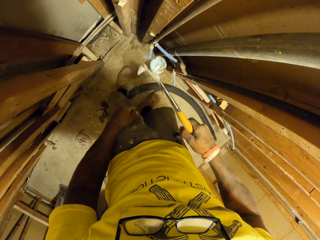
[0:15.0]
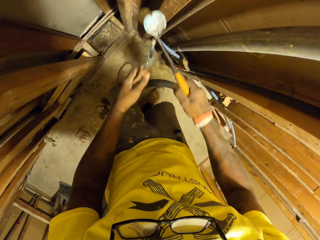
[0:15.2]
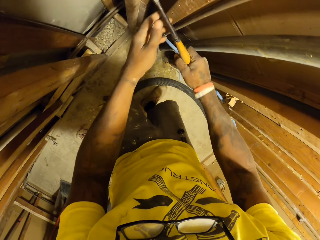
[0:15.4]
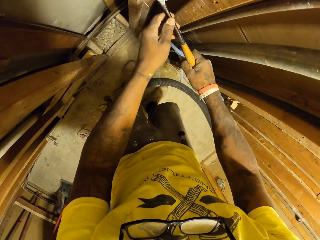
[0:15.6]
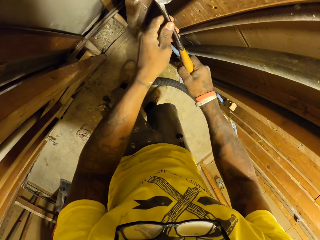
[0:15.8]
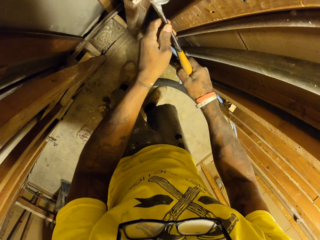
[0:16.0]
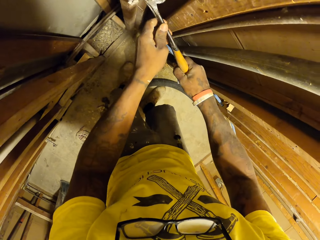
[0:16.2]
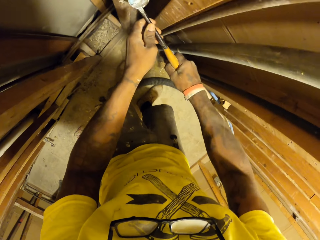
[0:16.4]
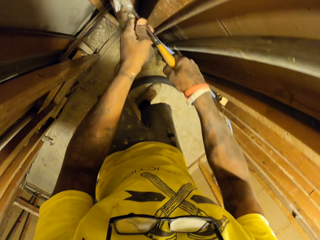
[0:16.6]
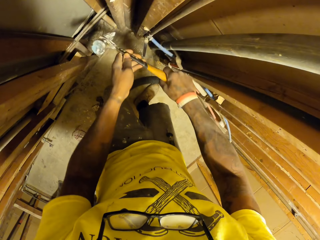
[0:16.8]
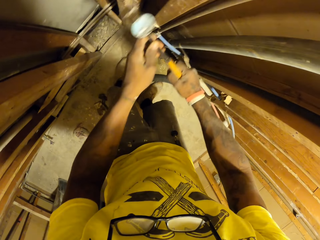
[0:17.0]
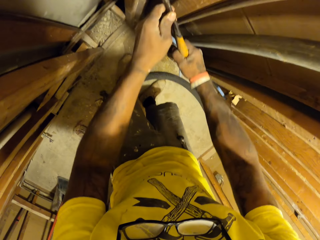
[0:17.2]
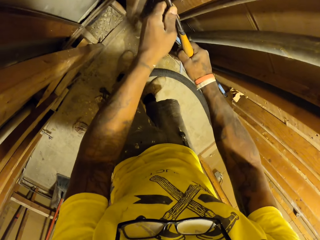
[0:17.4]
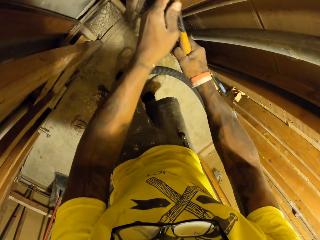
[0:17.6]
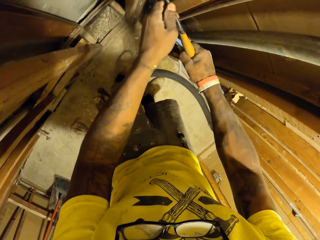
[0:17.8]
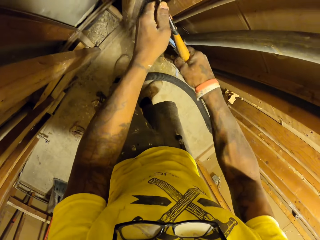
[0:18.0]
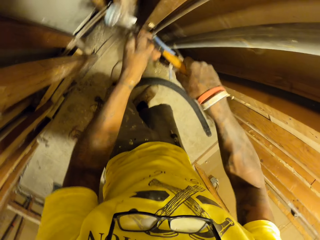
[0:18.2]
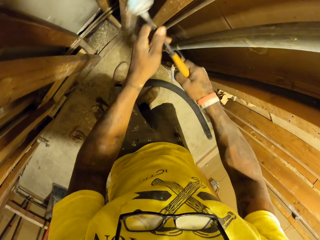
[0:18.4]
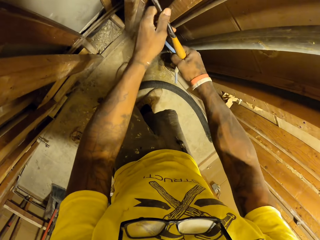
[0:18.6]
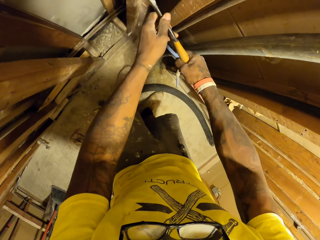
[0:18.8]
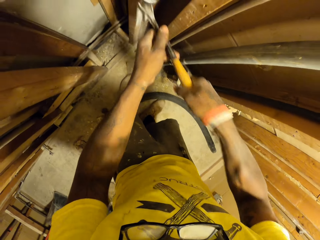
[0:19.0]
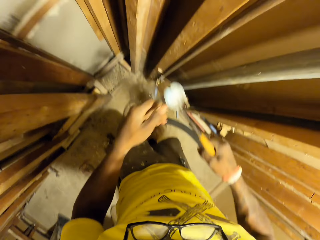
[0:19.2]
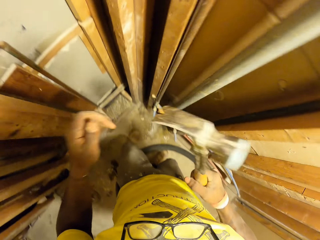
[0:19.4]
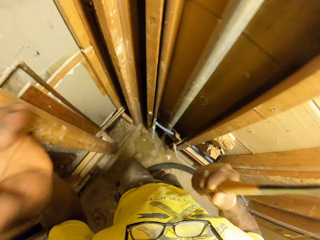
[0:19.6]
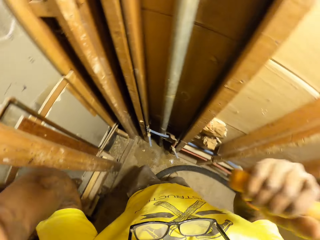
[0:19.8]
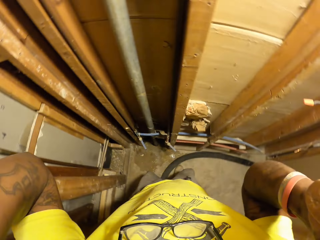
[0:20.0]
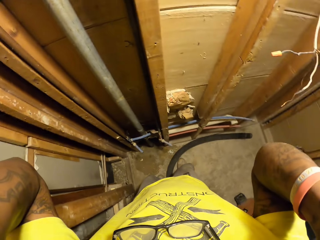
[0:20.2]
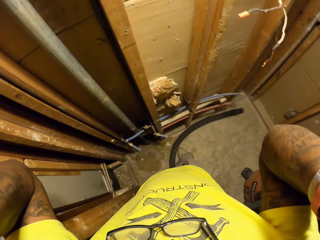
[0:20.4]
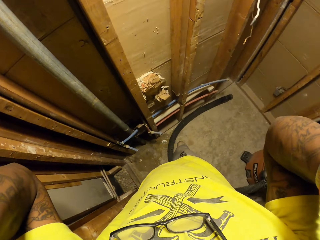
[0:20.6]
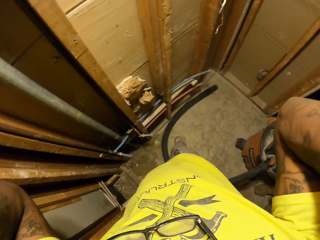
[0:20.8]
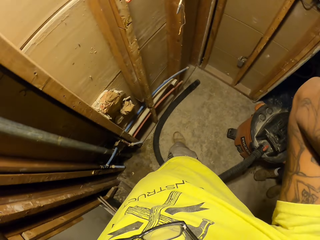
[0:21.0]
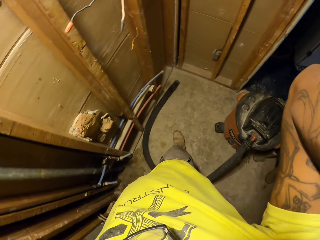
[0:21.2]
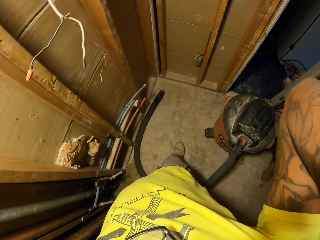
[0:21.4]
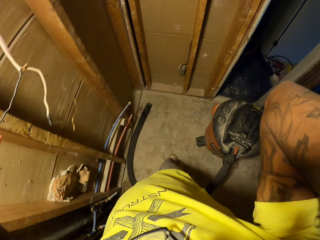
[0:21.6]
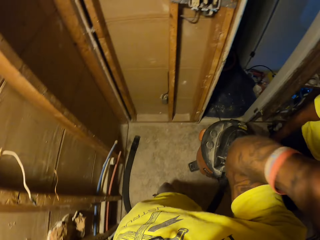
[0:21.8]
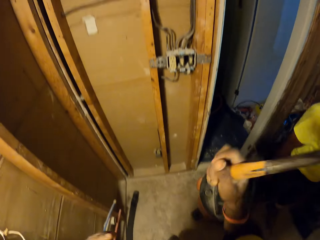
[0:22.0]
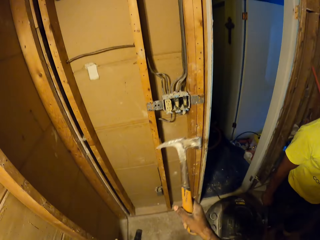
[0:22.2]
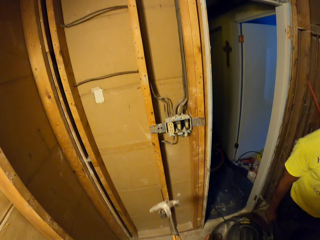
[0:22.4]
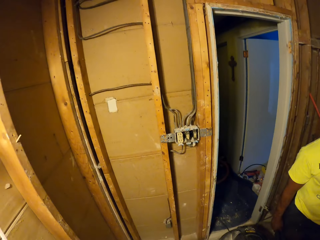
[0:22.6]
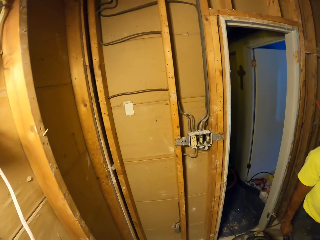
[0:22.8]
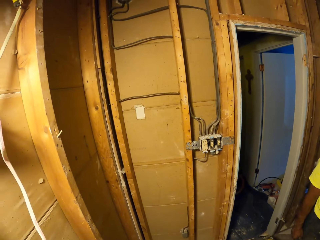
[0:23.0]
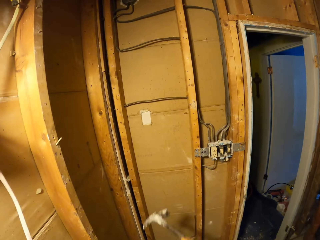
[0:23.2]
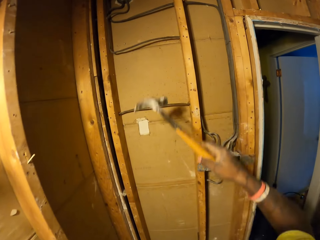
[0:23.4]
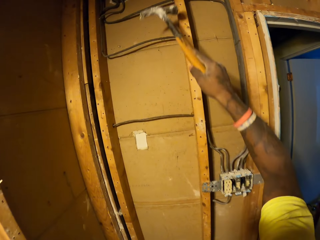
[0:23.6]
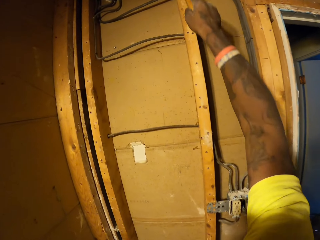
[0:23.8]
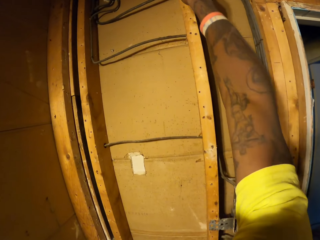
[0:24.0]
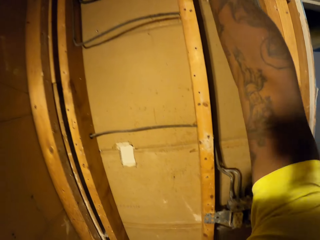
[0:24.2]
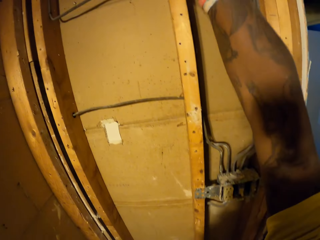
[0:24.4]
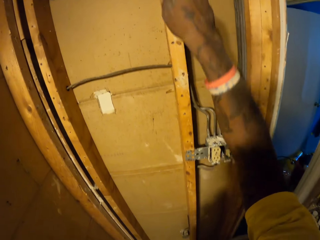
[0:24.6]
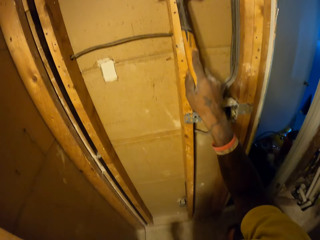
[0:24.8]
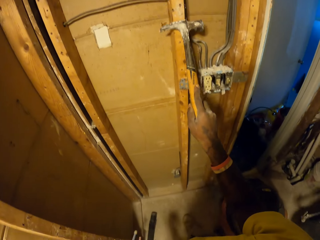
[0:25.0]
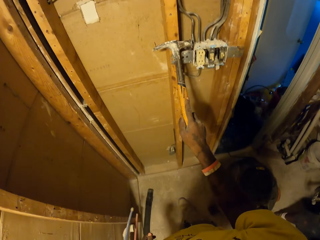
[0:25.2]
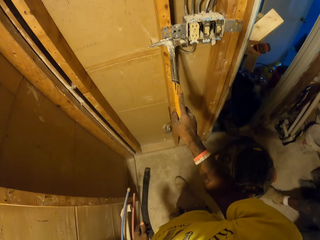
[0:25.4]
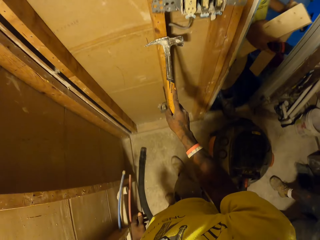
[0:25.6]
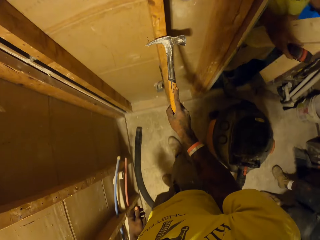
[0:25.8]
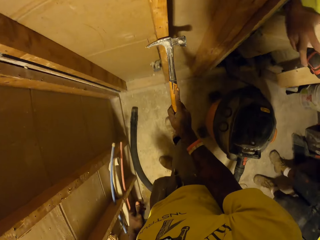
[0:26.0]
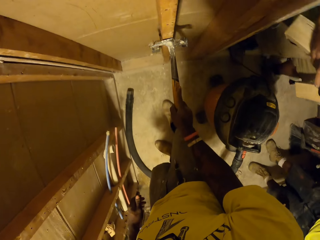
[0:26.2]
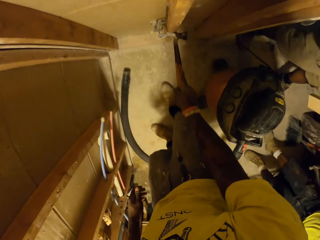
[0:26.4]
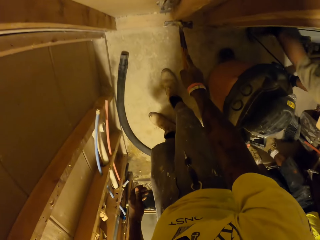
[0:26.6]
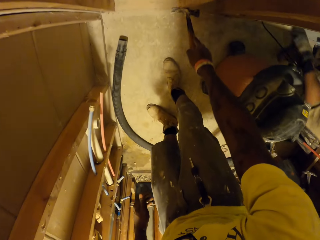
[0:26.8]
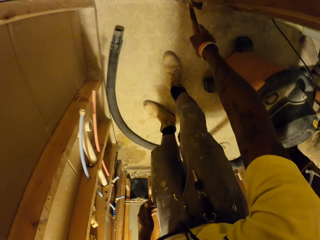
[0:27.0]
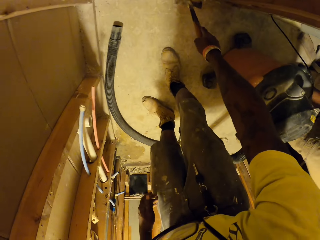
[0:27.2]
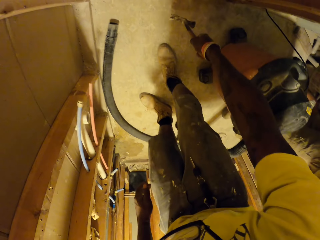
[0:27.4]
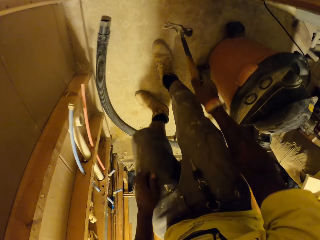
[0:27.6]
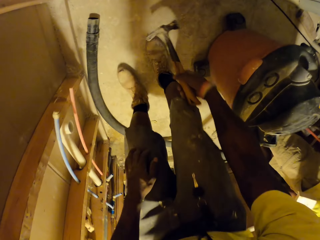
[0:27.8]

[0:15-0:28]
The camera wearer removes a nail on the wall with the hammer in both hands. He adjusts his camera with both hands. He slides the hammer across the wall with his right hand. He sands wood with the hammer.

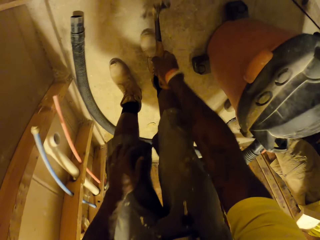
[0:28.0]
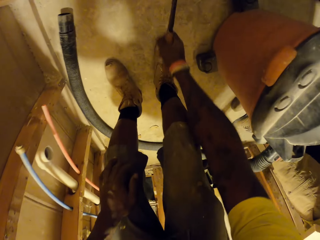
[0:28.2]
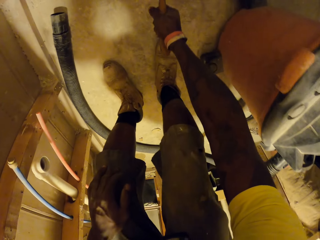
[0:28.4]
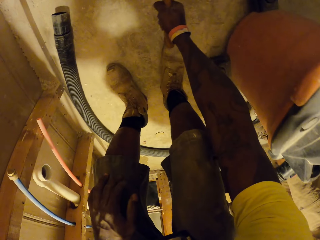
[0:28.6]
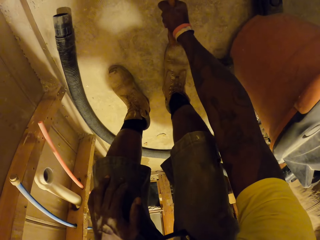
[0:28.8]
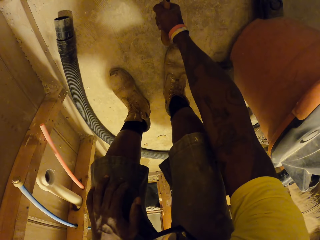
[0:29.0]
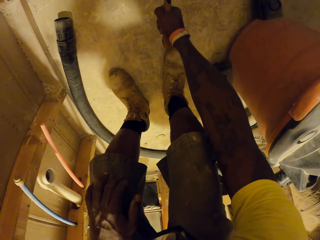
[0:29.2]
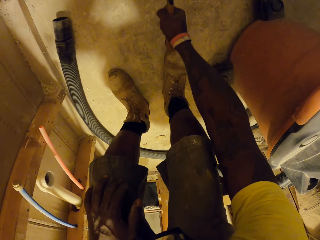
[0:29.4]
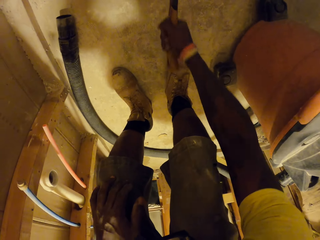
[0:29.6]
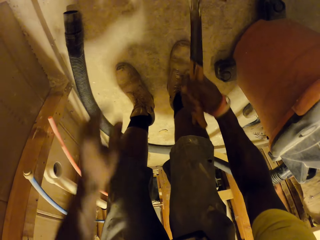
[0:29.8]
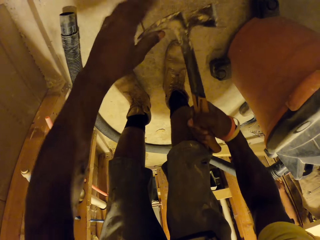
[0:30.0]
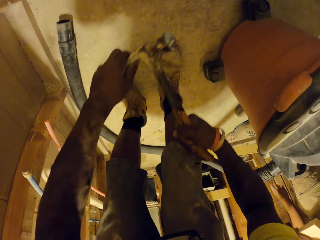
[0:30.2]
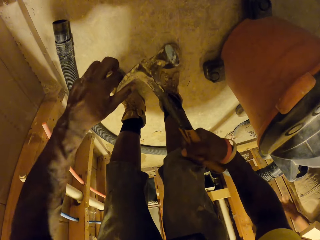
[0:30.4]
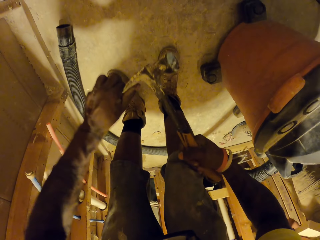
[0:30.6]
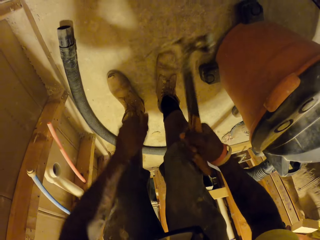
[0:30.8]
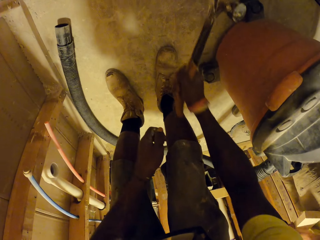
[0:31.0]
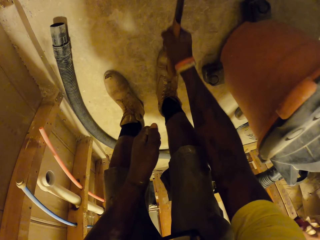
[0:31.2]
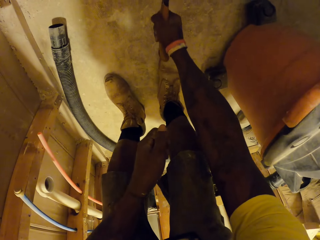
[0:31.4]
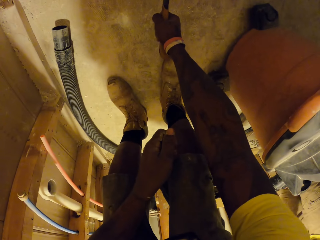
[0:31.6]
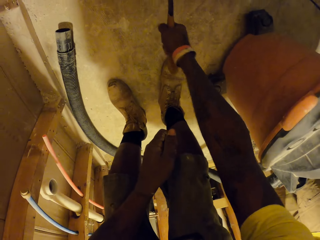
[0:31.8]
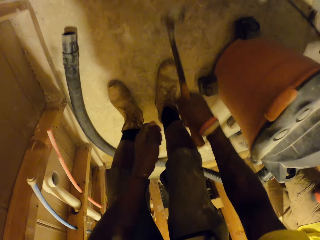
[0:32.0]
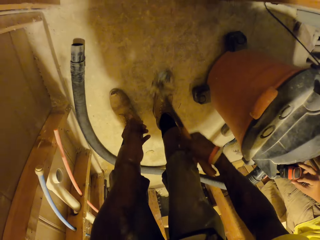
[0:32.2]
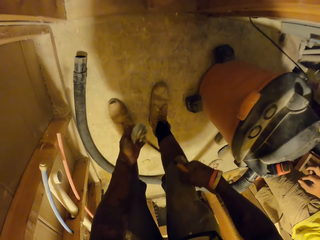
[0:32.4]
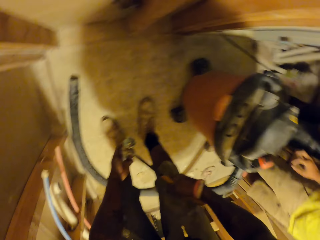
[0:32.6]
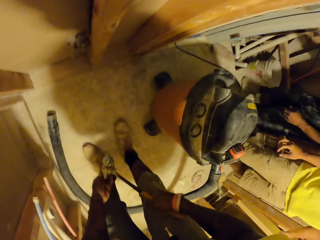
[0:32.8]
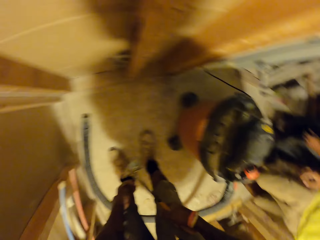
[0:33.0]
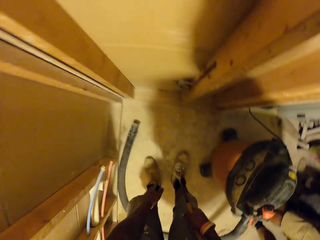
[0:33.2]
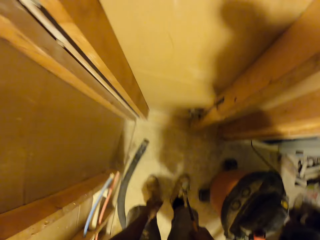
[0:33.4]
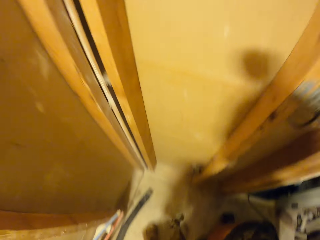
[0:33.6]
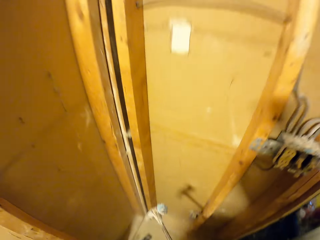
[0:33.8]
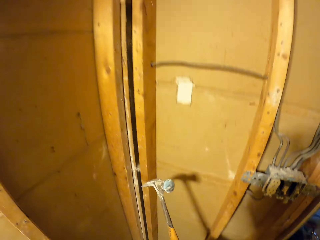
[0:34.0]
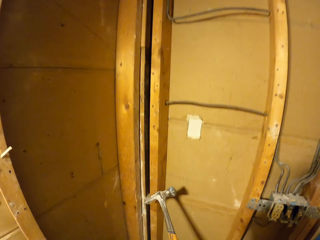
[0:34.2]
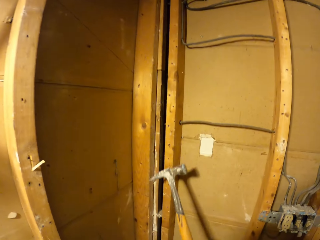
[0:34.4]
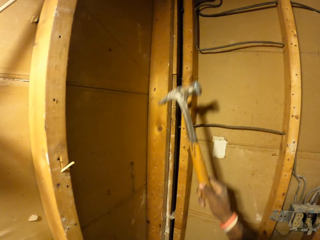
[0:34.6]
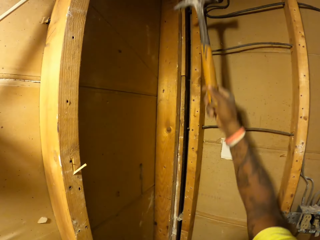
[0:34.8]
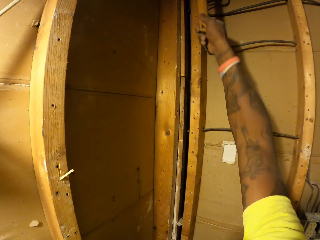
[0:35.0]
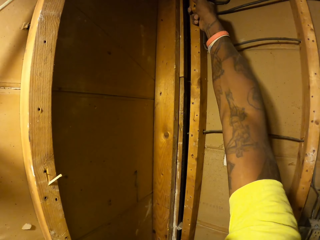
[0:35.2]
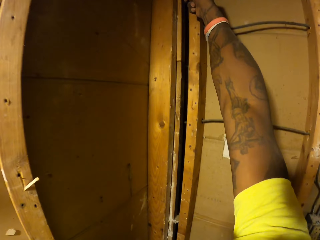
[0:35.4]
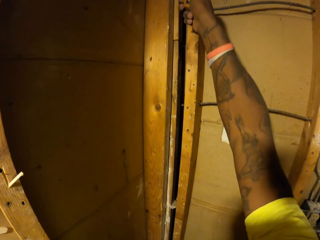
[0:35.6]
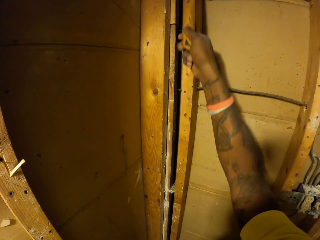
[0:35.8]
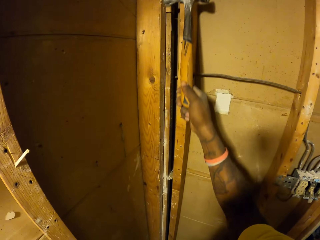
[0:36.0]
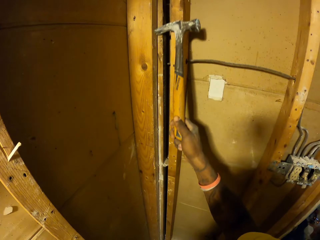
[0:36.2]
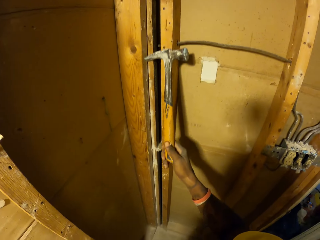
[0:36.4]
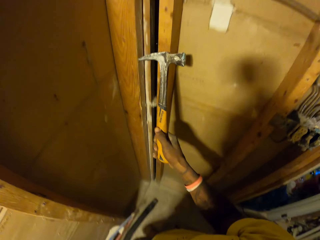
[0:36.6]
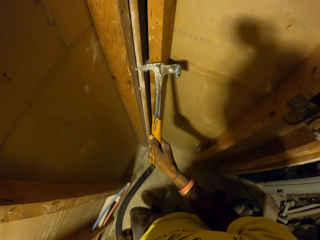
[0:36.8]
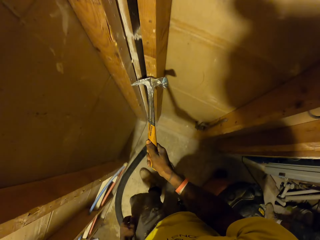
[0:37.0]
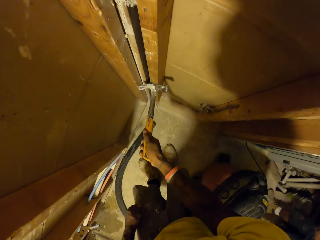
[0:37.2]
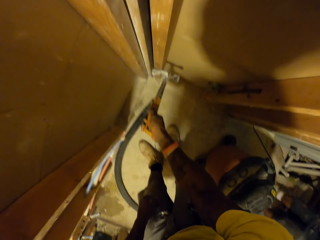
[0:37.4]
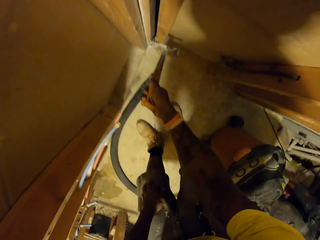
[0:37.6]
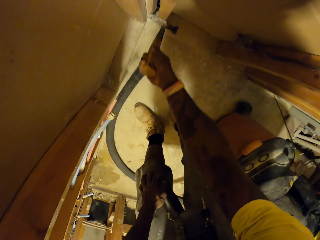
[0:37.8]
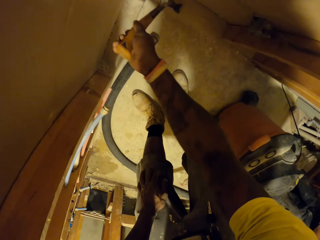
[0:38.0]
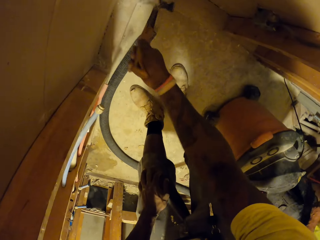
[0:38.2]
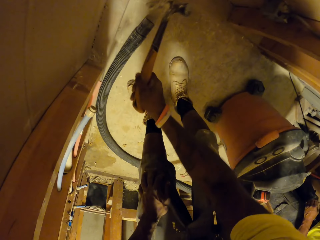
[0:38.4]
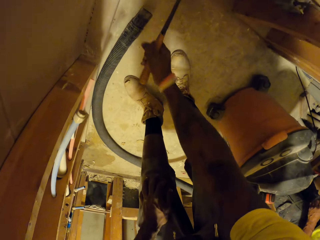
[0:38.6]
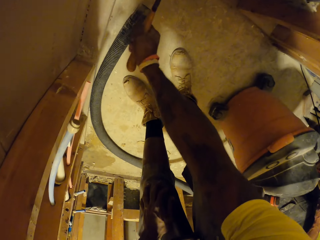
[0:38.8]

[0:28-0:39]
The camera wearer removes a nail from the hammer with his left hand. He picks up a nail from the floor with the hammer in his right hand. He removes a nail from the hammer with his left hand. He sands wood with the hammer. He slides the hammer across the wall with his right hand.
